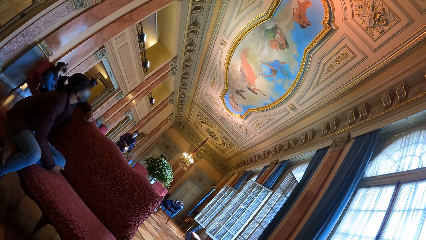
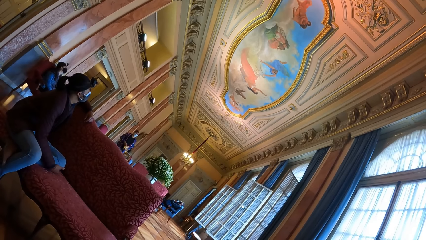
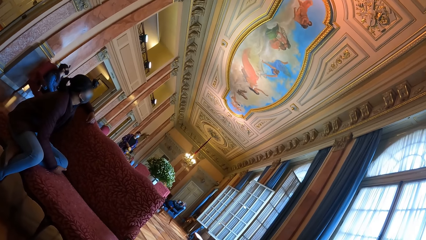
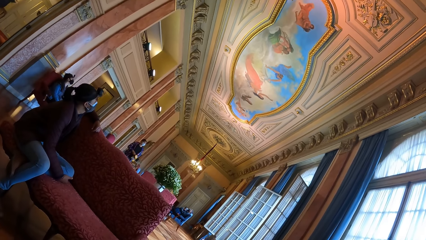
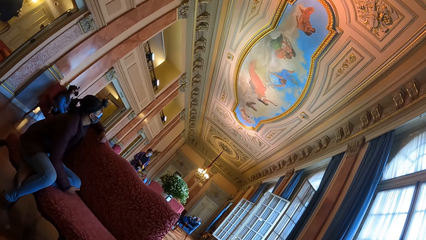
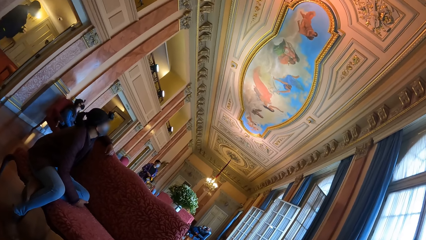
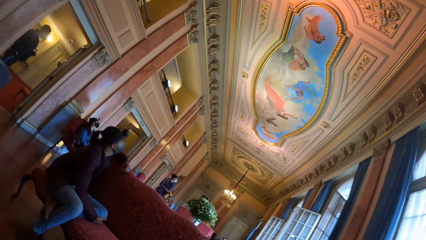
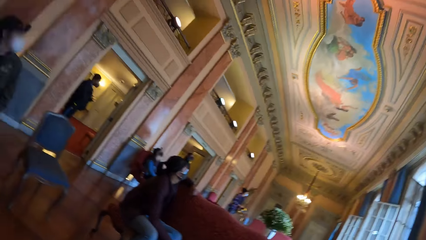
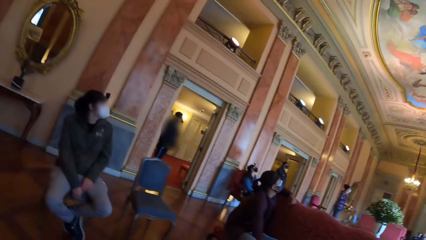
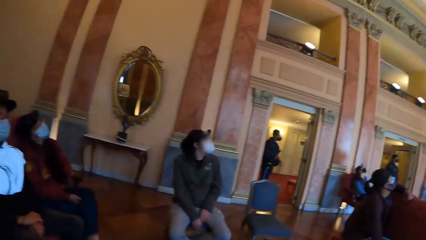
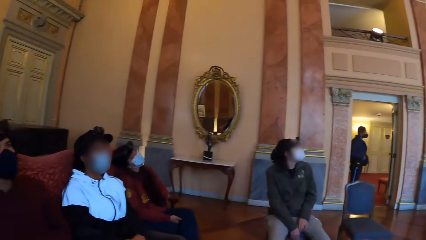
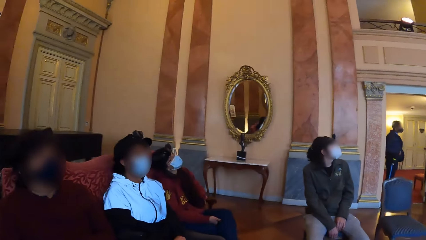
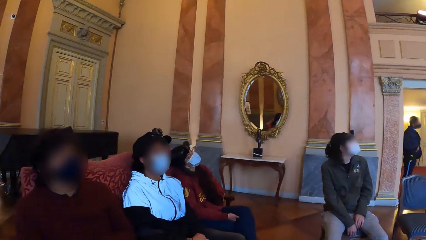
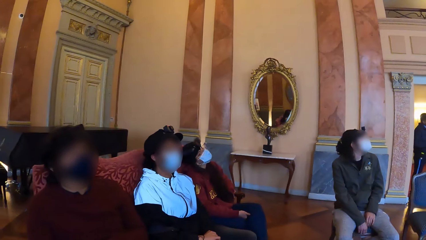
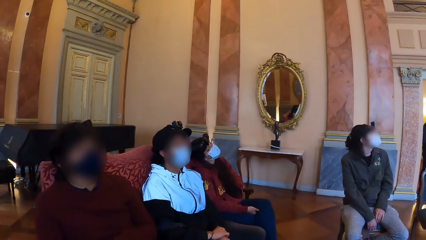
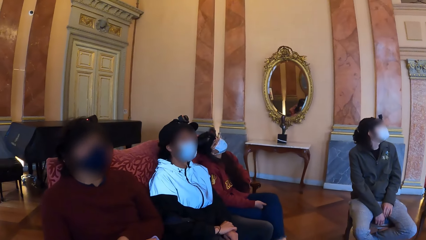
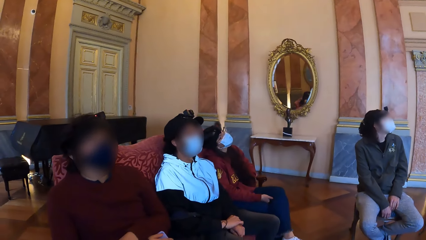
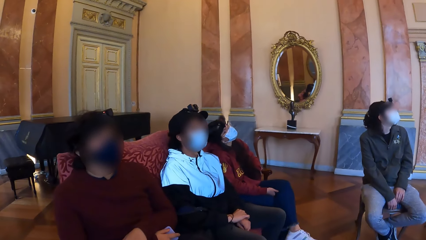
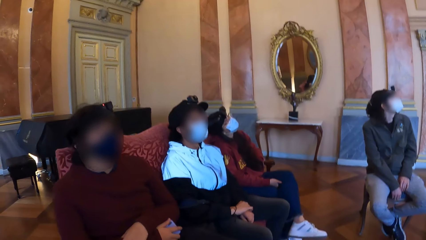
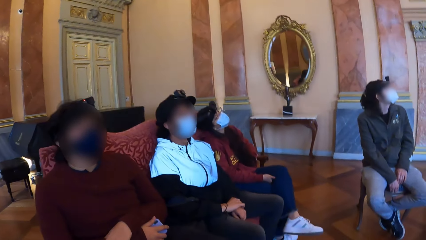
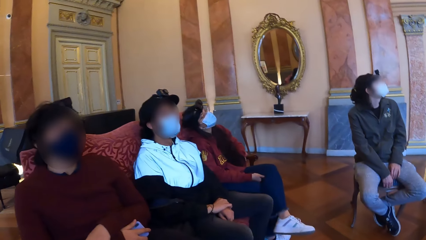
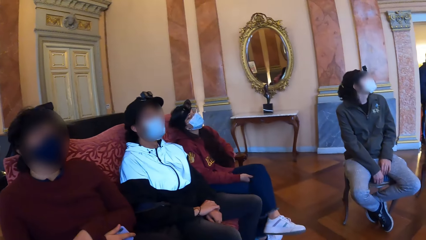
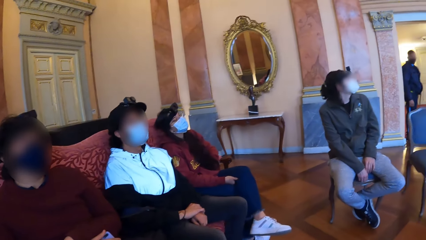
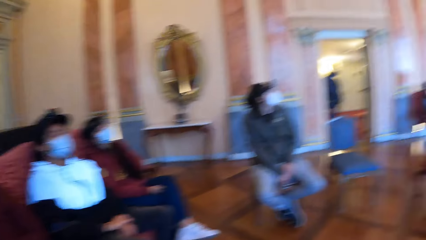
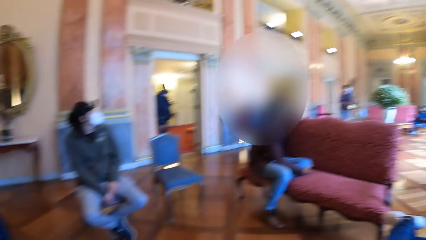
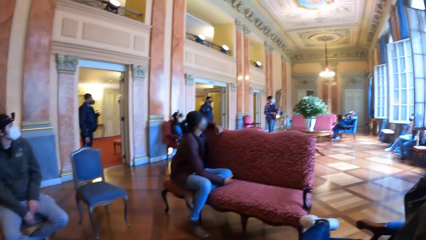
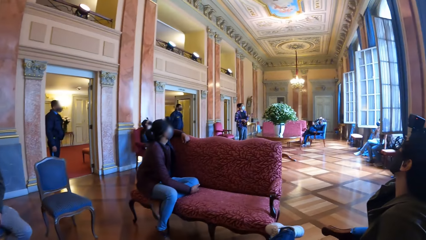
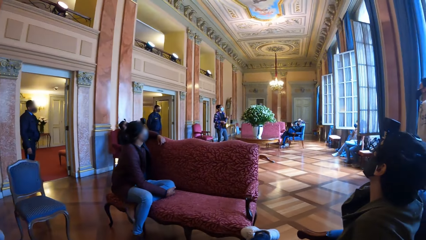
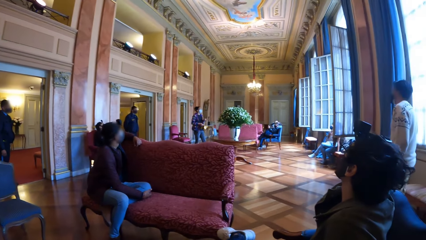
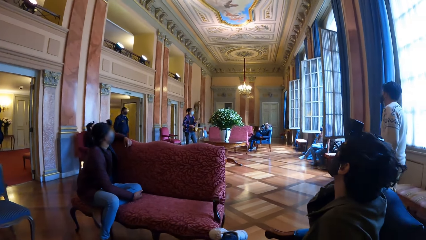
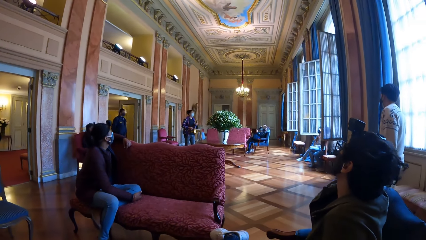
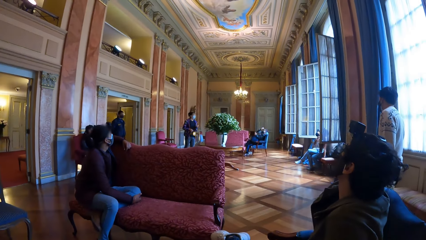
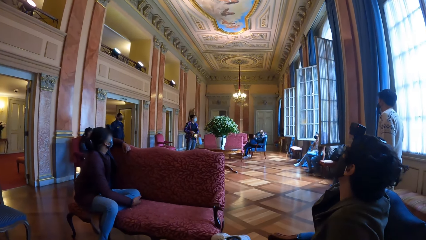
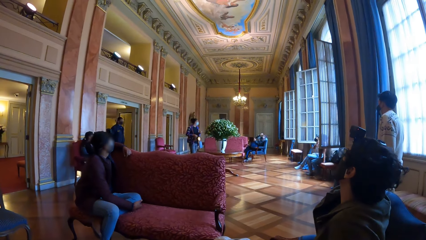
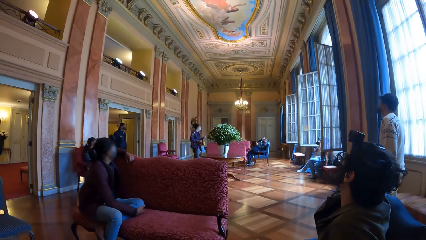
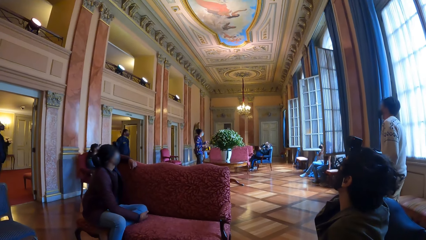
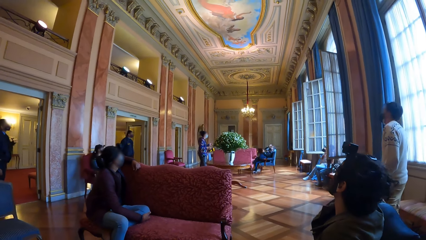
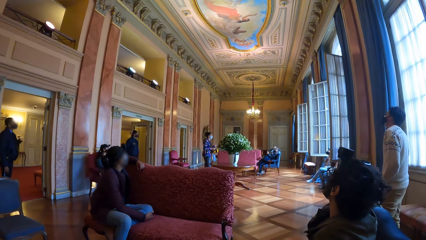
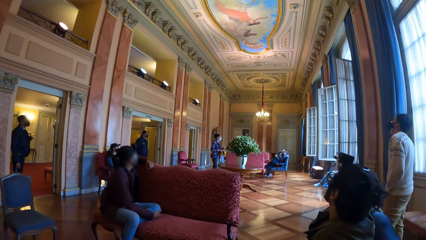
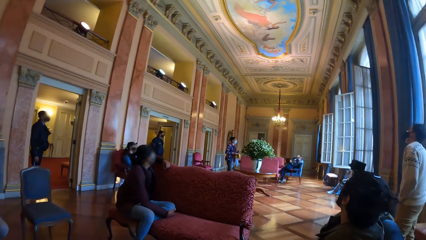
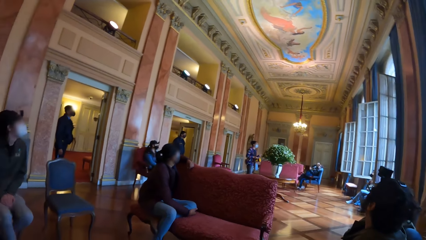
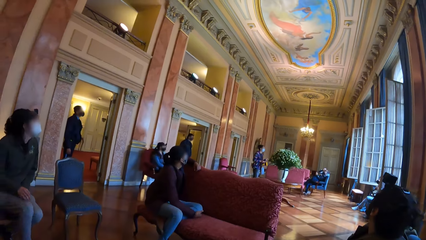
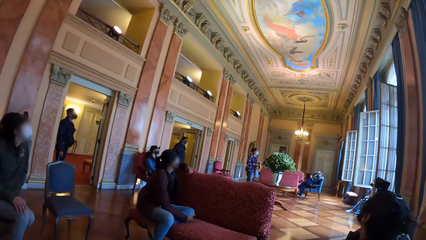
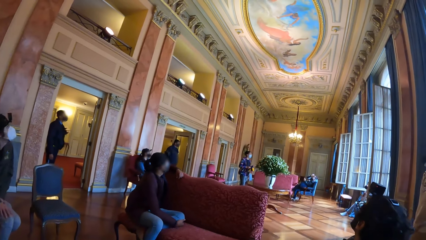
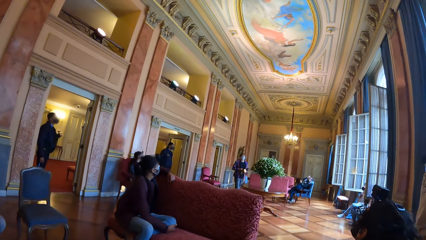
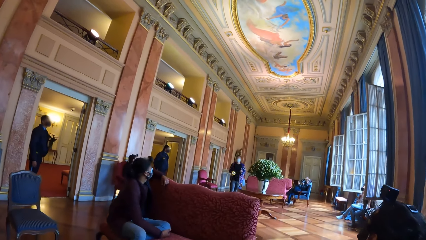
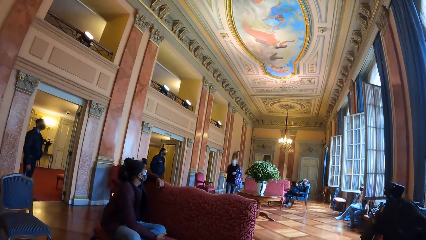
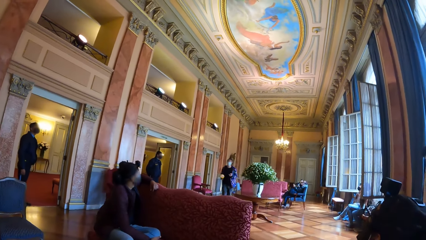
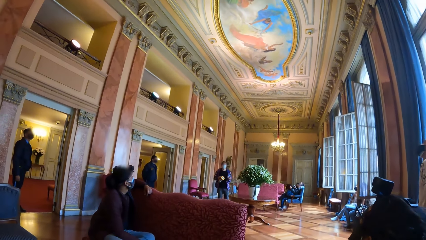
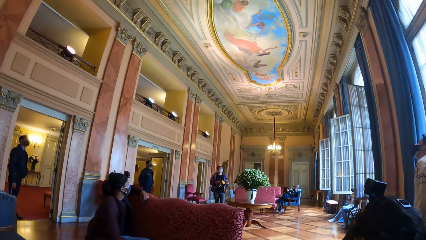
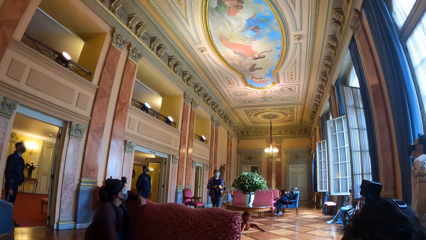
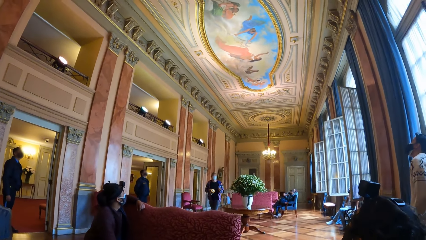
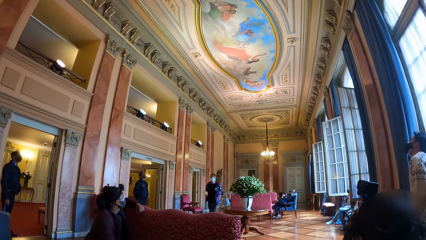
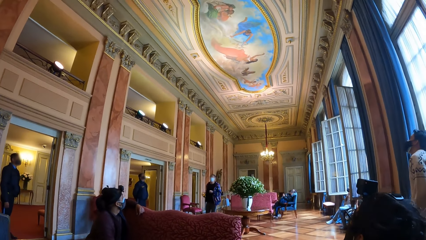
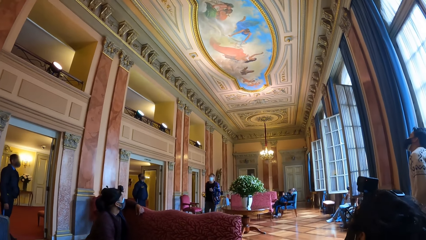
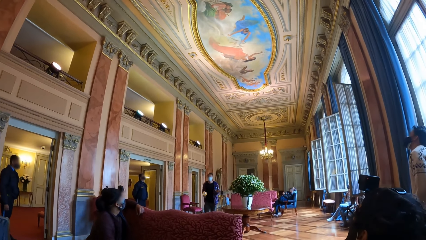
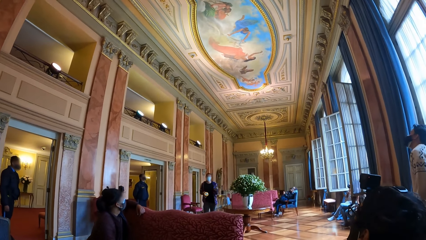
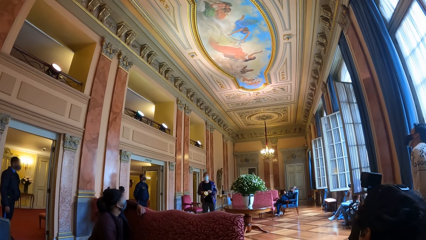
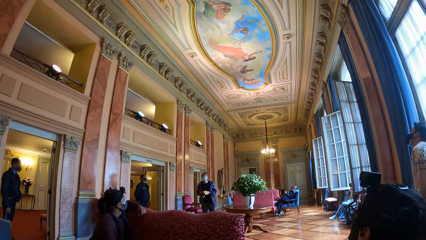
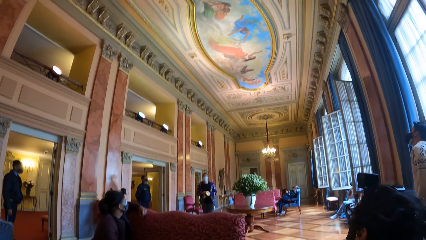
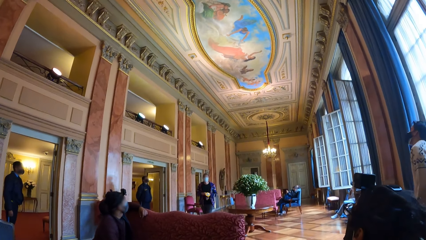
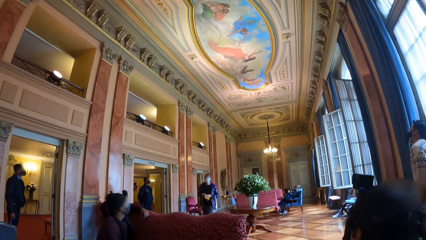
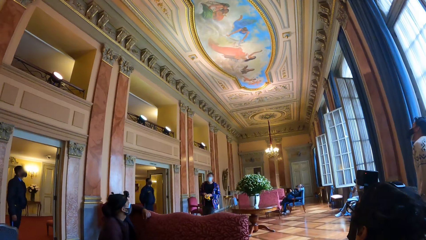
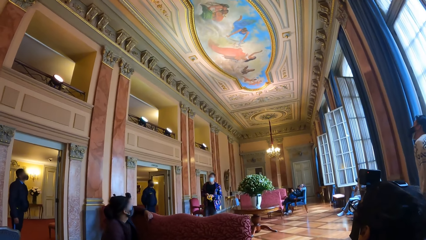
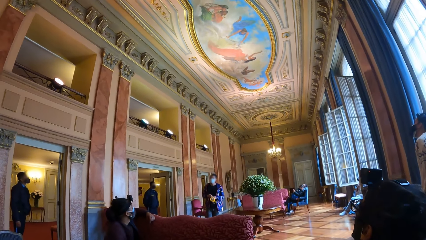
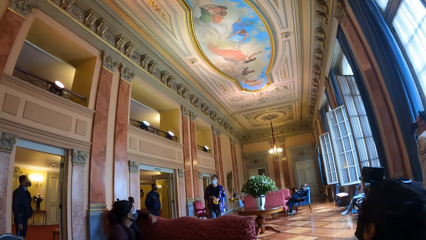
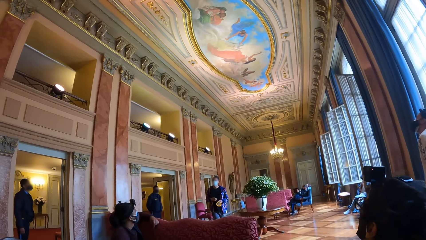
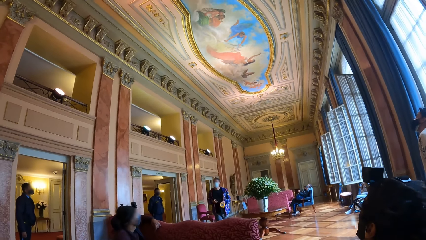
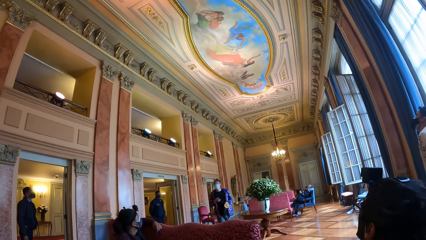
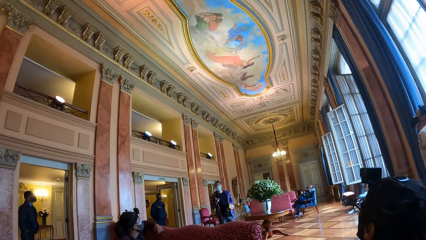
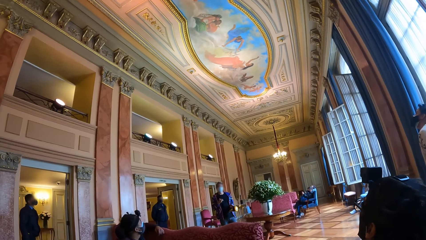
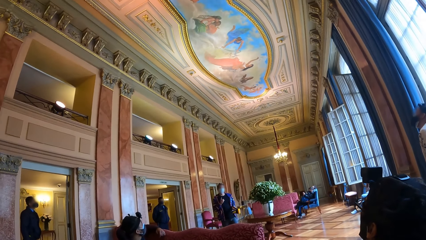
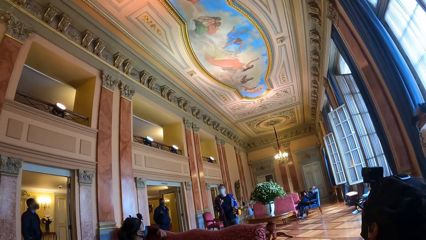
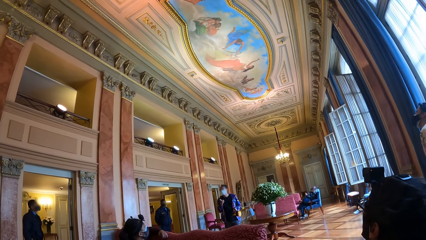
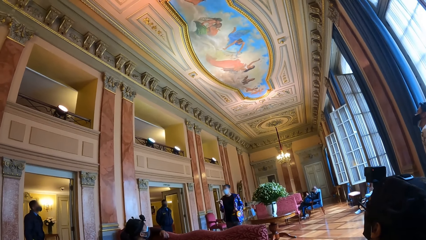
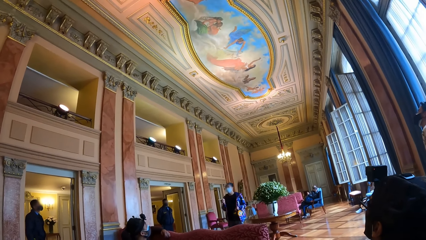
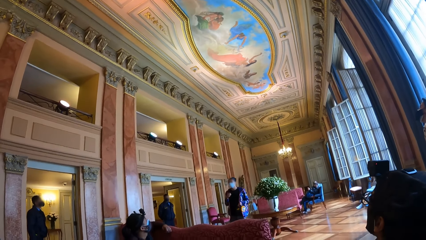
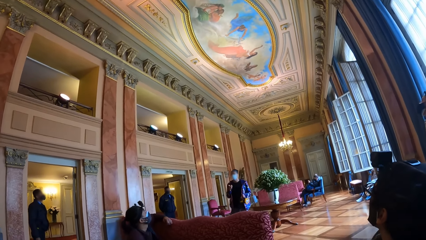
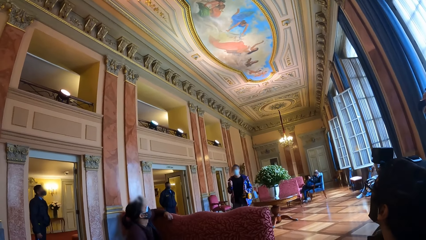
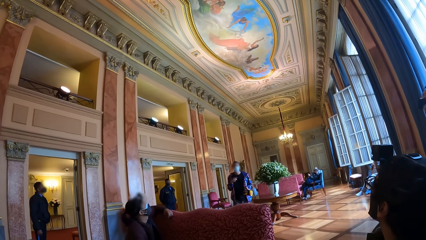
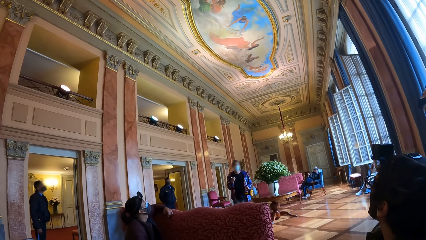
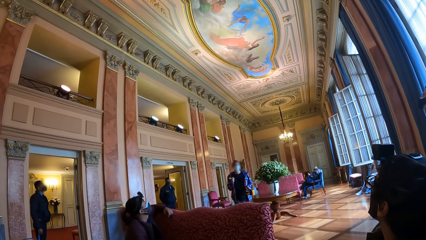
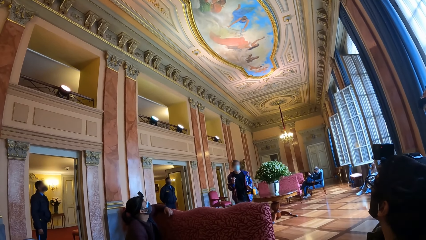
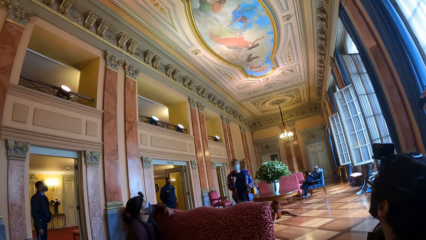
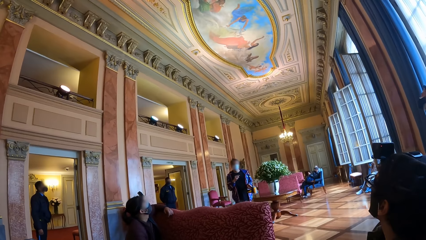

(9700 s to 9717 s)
The camera wearer looks around the museum. A man holds a flashlight and talks to the crowd. The camera wearer looks at the man. A woman passes the torch from her right hand to her left hand.
